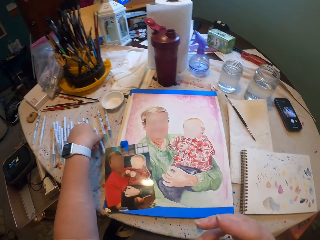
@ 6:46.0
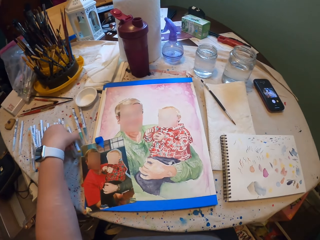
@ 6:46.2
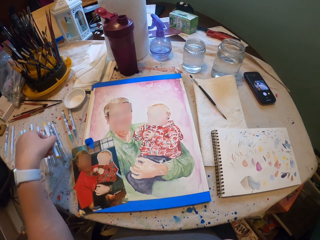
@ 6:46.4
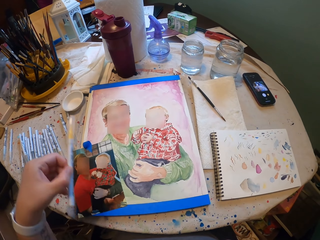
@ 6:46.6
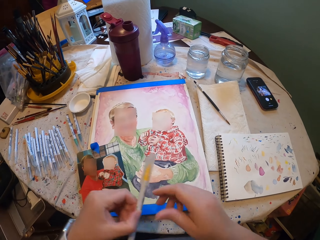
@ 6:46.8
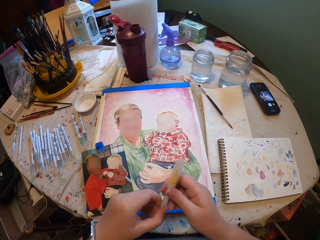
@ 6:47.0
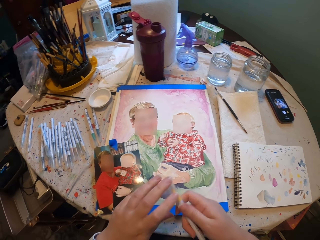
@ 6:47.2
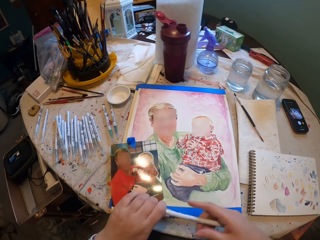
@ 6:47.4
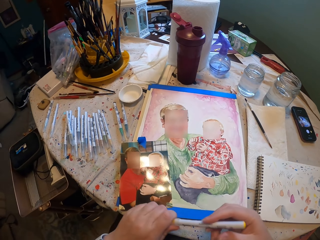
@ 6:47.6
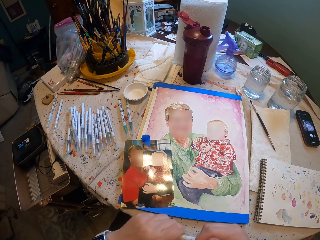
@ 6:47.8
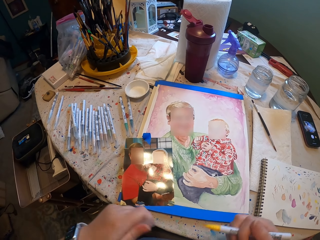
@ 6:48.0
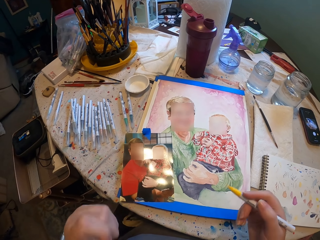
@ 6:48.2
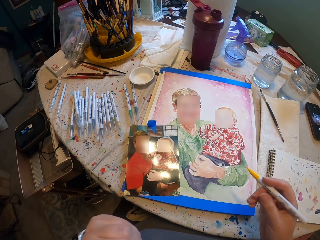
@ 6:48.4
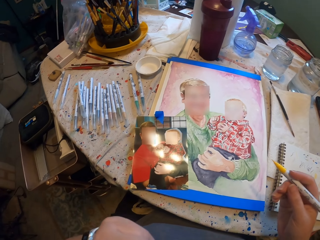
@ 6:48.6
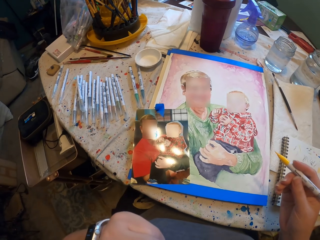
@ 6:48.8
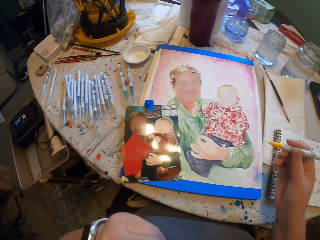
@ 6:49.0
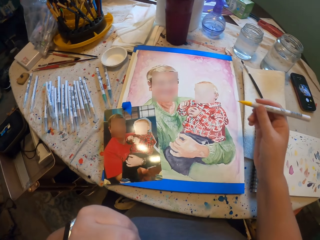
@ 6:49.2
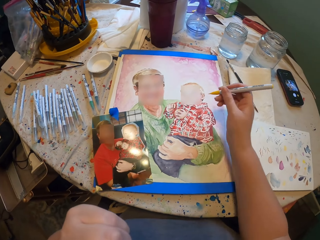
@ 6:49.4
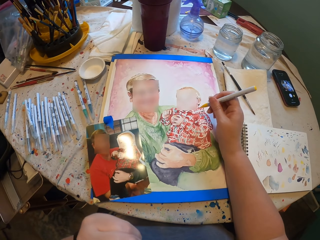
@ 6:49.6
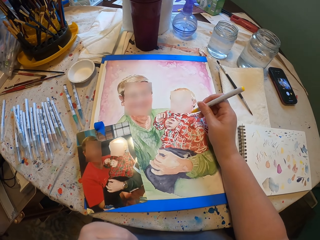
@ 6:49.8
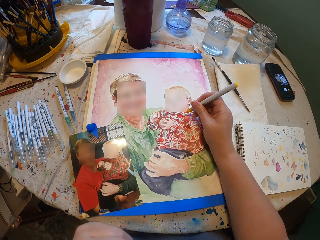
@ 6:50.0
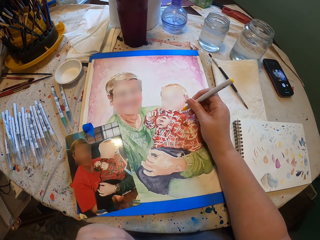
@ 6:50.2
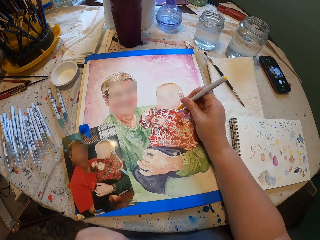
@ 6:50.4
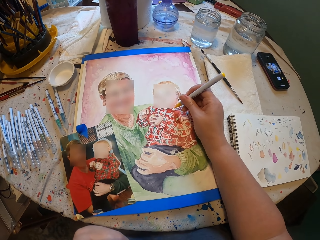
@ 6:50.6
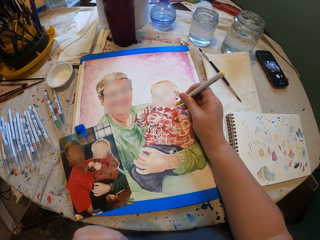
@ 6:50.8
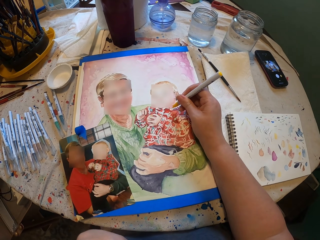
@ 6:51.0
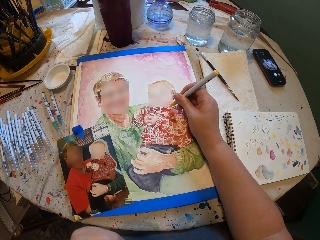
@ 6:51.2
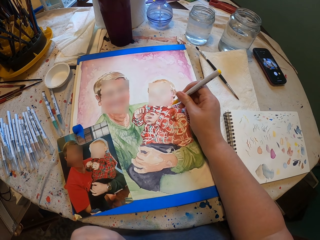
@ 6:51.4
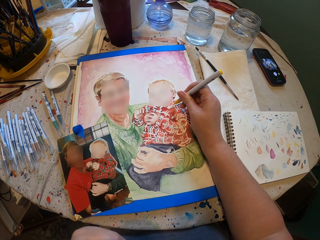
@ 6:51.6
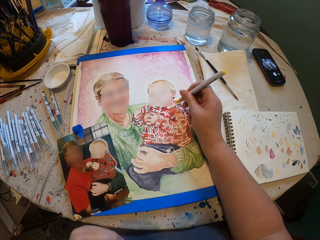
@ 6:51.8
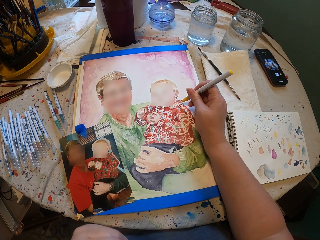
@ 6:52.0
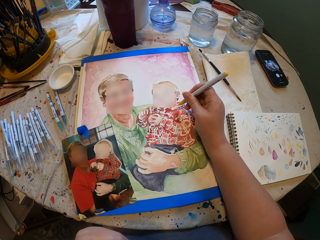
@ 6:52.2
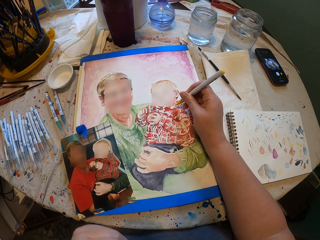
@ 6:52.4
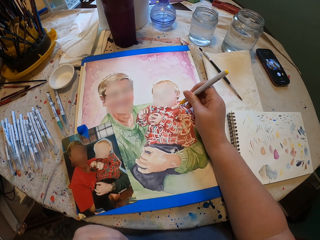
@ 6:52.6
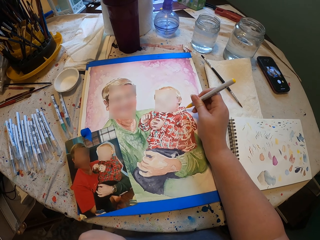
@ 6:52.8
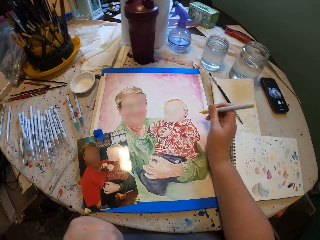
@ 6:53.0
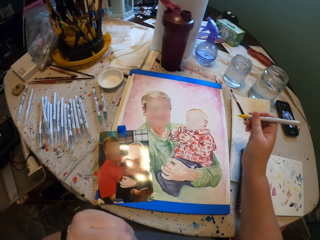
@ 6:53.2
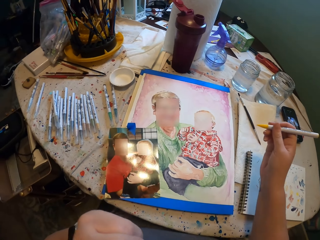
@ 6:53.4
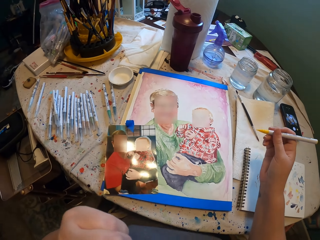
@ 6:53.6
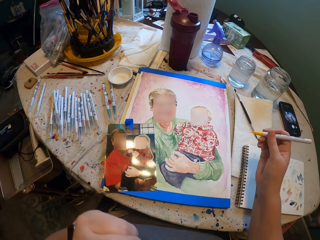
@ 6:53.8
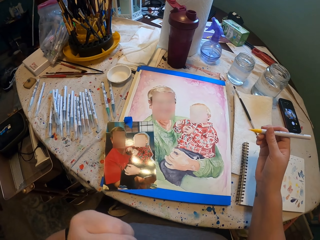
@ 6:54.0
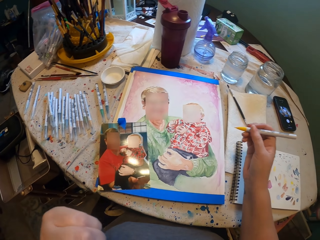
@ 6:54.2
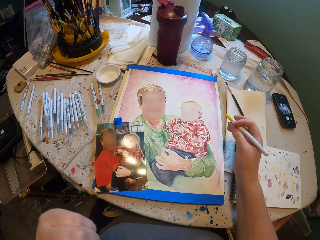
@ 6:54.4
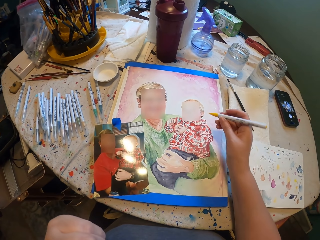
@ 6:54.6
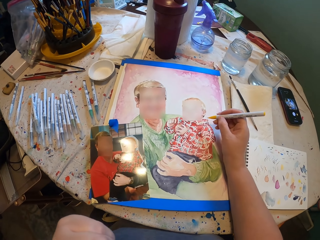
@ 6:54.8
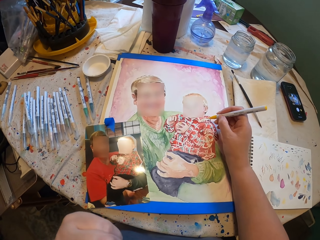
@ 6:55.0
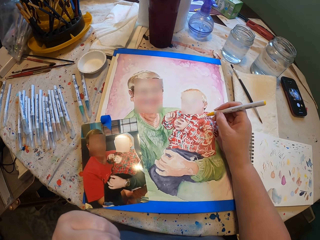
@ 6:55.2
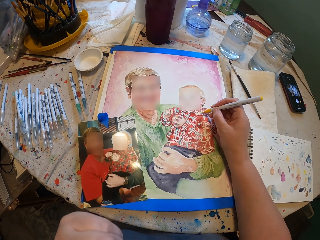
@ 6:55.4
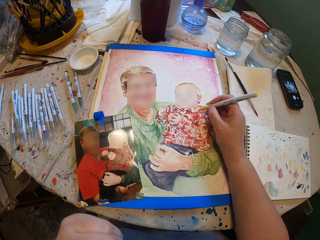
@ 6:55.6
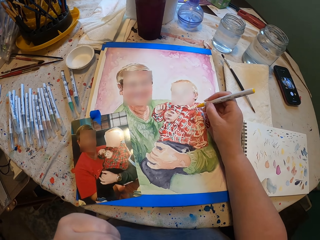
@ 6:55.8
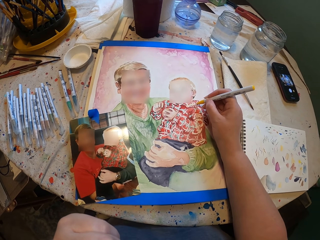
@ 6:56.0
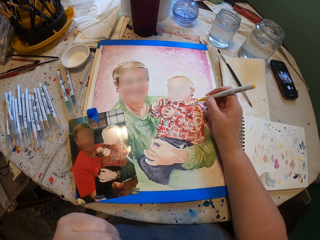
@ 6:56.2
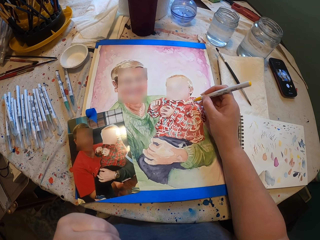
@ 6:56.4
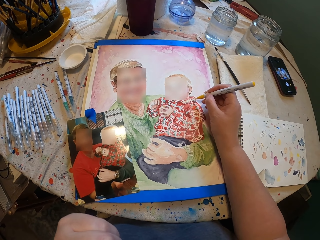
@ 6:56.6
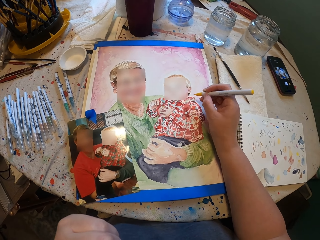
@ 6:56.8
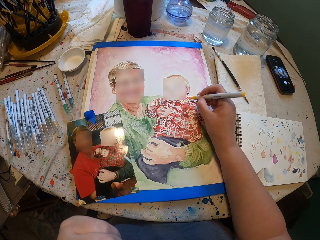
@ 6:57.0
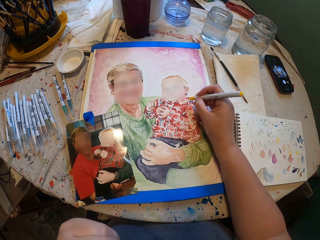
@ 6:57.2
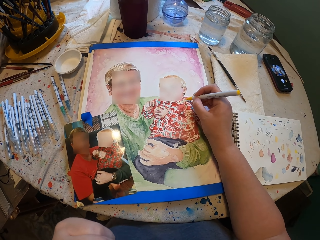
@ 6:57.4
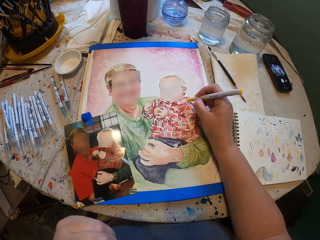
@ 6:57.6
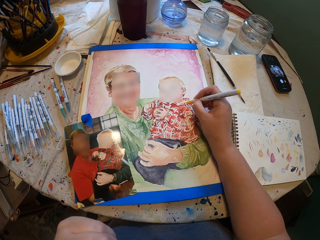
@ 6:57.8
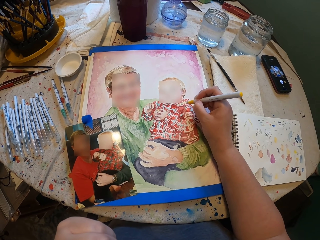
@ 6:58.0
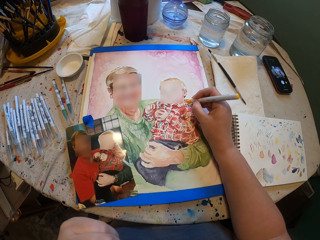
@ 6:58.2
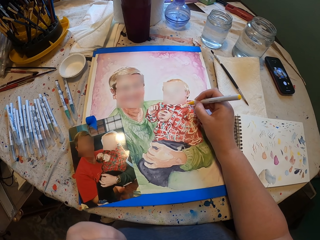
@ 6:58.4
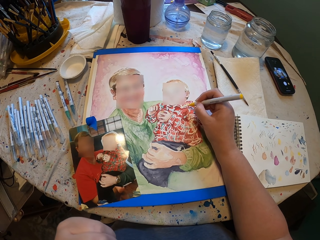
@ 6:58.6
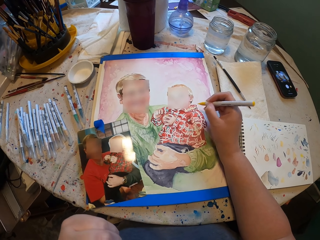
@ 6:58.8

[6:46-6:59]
The camera wearer places the pens on the table. They pick a pen on the table, open the pen lid, and paint the picture. They chew the sweet. They shake the left hand. They paint the picture.

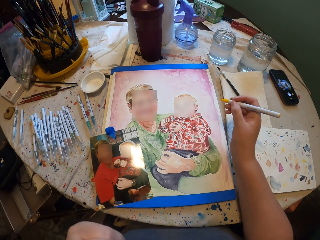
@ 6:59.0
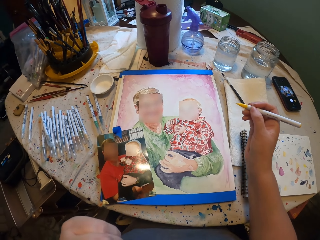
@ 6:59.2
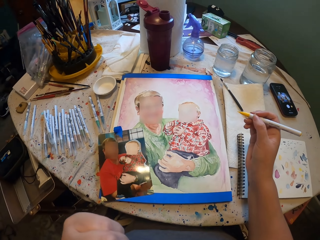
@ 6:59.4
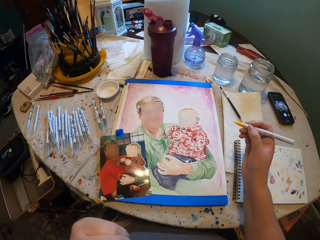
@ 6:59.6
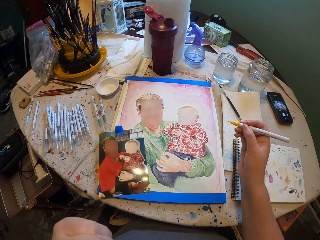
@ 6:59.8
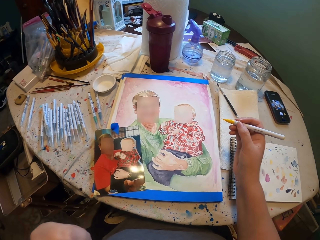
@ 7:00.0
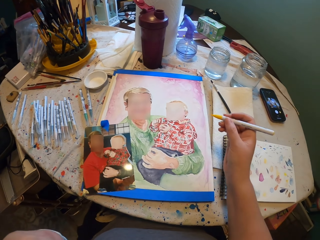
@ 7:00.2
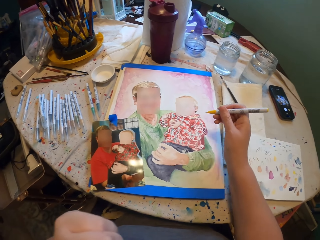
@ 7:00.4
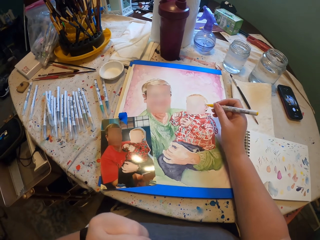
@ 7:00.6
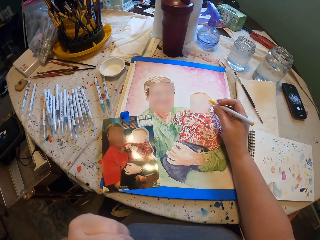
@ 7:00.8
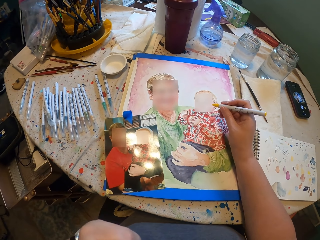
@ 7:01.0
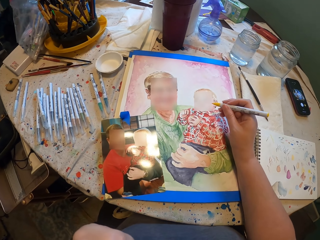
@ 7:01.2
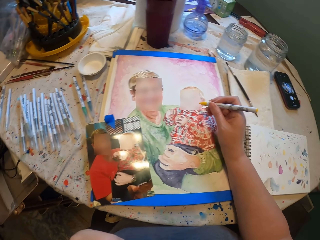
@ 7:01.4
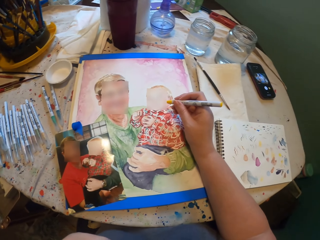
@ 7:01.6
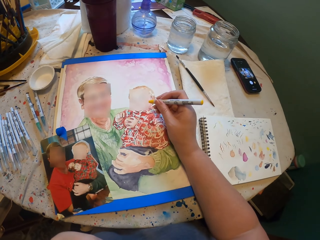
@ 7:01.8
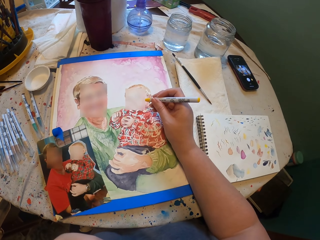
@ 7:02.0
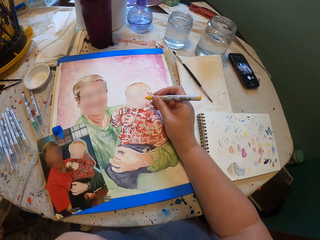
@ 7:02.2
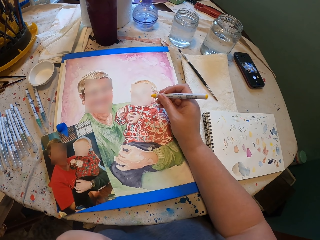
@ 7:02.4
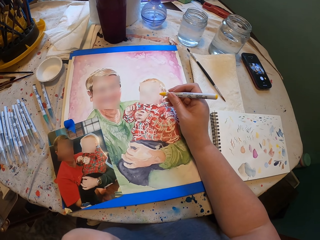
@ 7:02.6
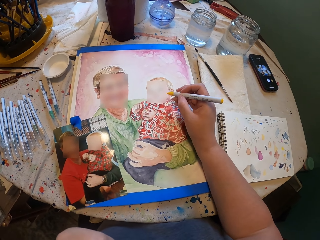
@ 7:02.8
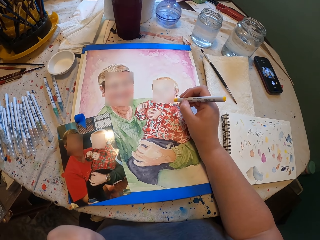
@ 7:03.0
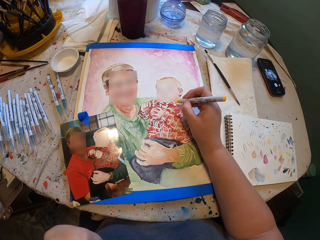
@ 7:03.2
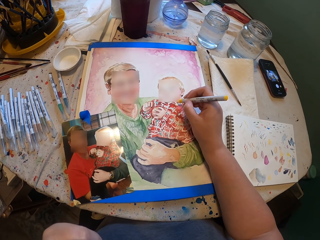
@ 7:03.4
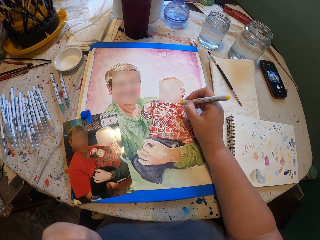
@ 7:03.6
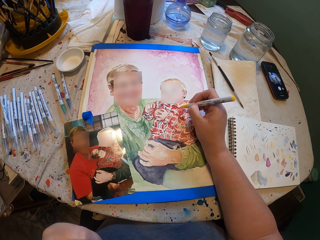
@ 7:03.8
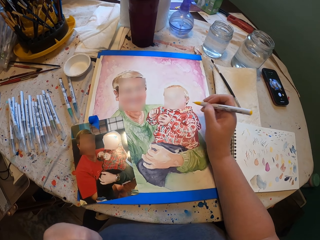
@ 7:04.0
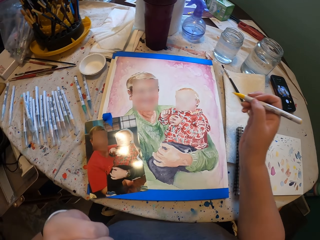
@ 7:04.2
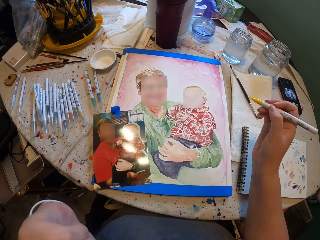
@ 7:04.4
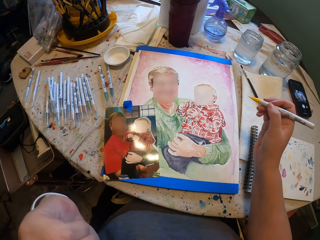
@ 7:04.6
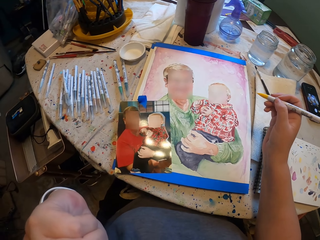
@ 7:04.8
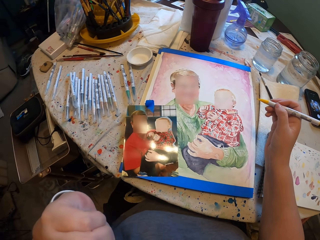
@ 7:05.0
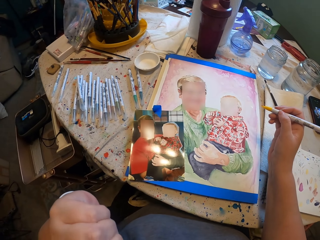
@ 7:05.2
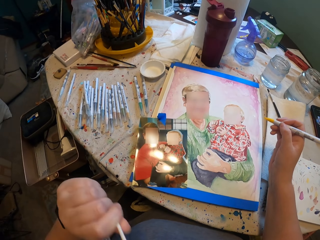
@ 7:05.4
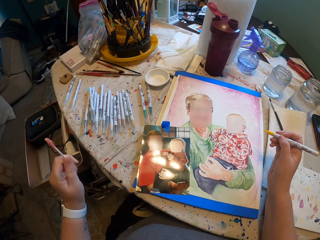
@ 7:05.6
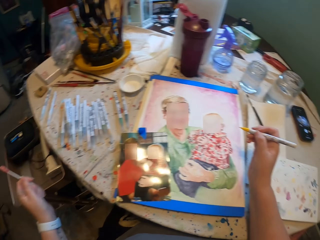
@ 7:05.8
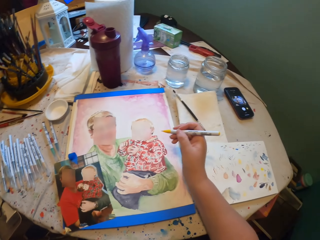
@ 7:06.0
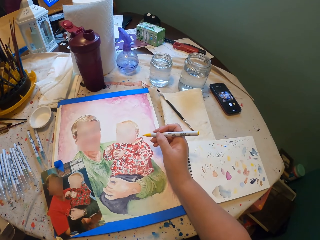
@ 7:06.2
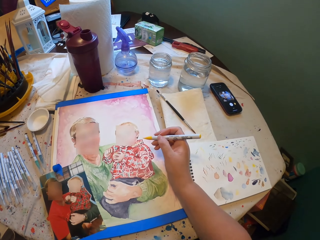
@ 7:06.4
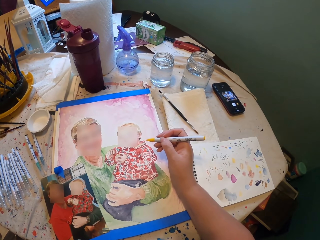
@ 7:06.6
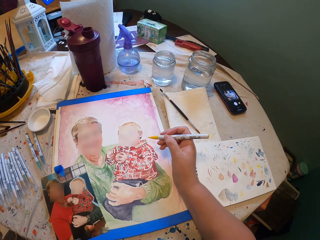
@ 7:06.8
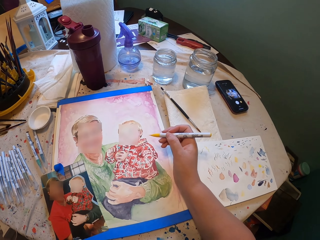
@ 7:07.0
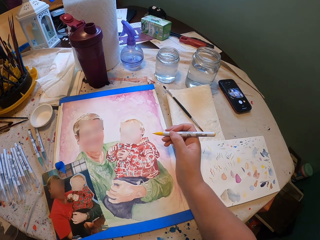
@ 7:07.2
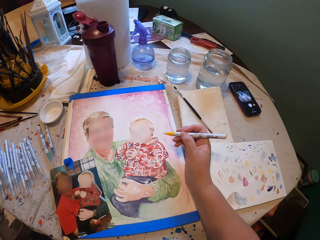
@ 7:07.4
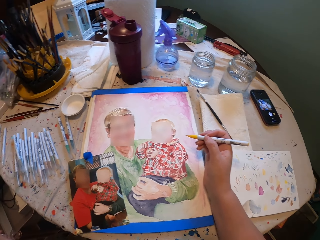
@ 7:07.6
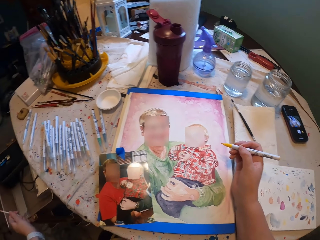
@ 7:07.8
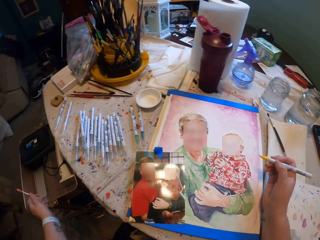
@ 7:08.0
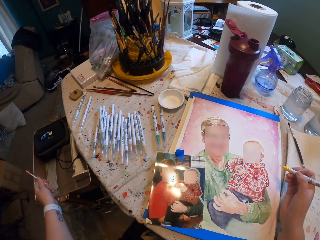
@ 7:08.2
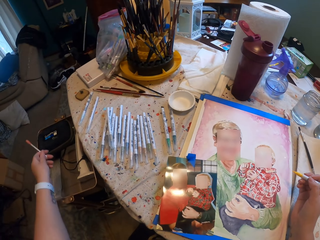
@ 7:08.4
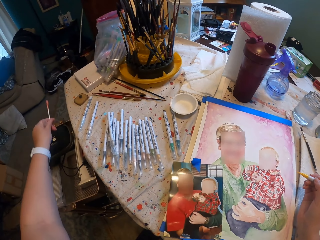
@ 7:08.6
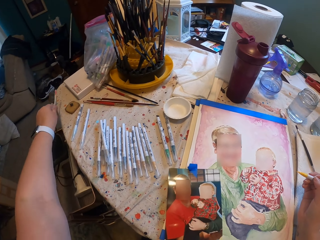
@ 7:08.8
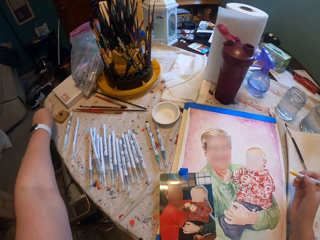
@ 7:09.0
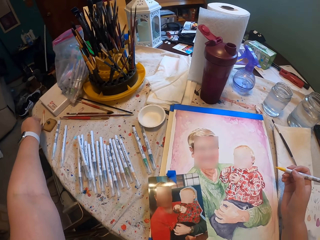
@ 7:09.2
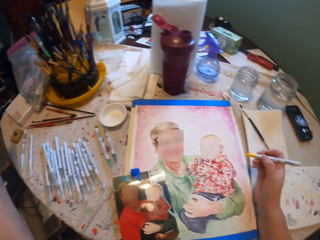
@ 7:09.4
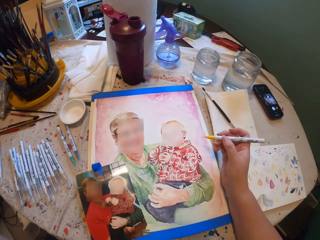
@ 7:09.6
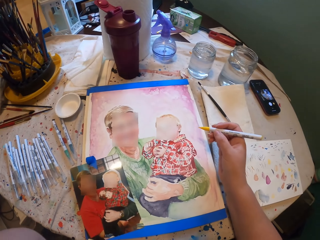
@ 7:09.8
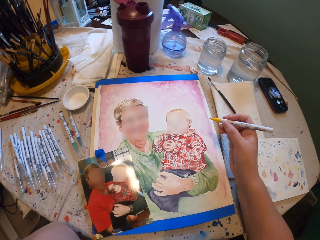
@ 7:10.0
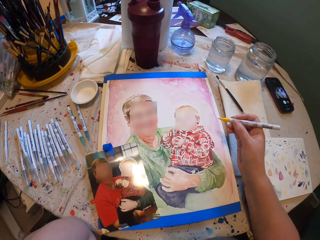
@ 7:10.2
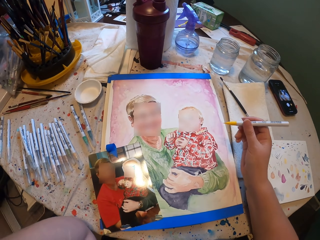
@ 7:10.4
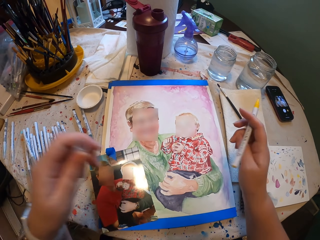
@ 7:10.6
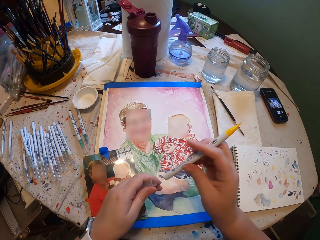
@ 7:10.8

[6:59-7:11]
The camera wearer lifts the right hand. They put the left hand down. They drop the sweet. They put the pen on the left hand on the table.
